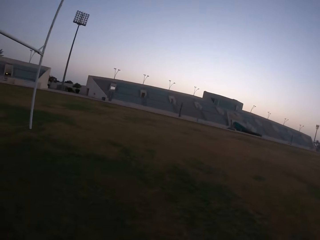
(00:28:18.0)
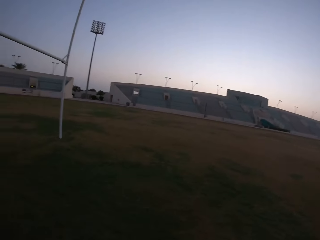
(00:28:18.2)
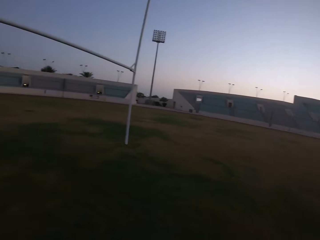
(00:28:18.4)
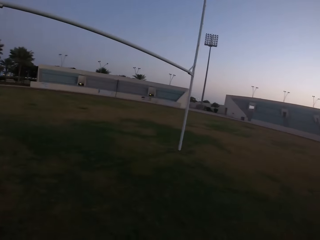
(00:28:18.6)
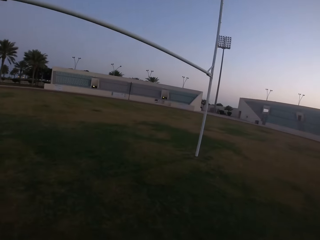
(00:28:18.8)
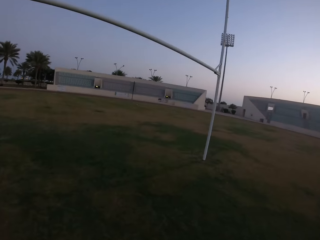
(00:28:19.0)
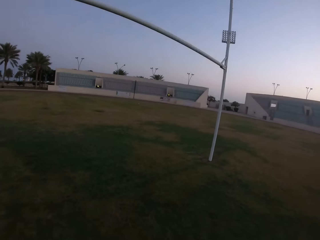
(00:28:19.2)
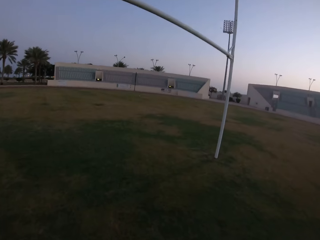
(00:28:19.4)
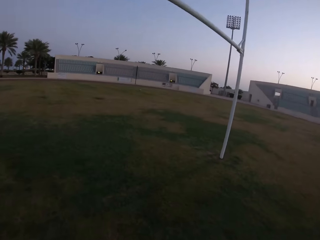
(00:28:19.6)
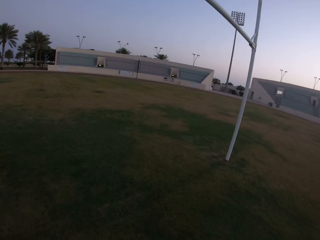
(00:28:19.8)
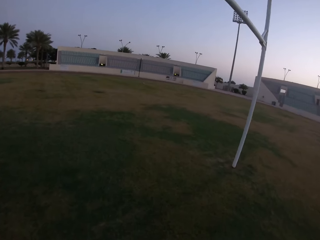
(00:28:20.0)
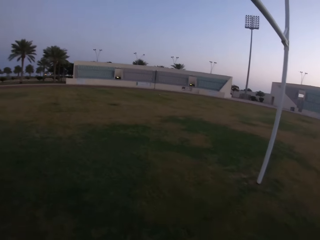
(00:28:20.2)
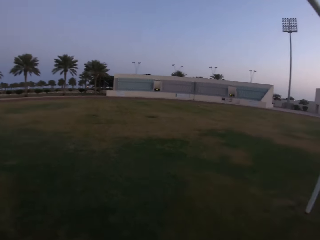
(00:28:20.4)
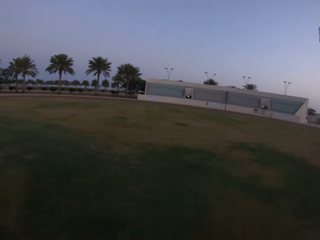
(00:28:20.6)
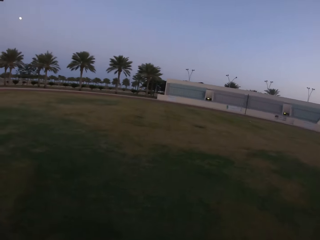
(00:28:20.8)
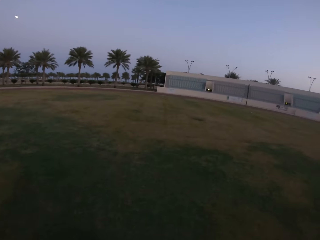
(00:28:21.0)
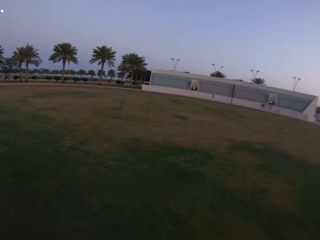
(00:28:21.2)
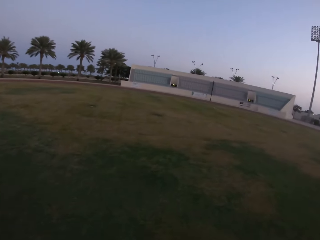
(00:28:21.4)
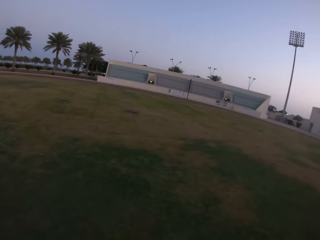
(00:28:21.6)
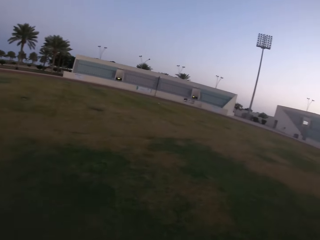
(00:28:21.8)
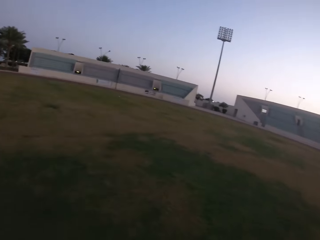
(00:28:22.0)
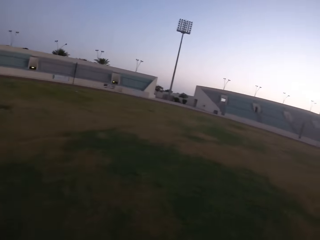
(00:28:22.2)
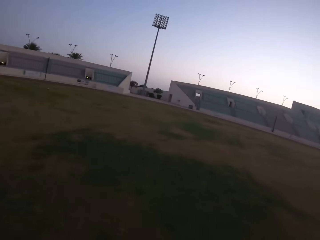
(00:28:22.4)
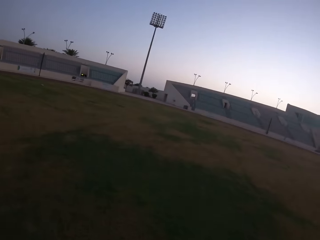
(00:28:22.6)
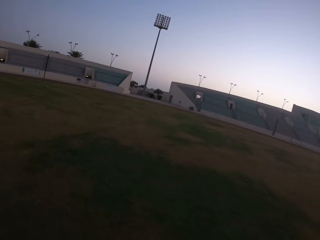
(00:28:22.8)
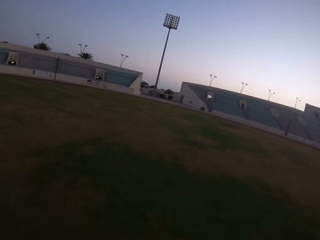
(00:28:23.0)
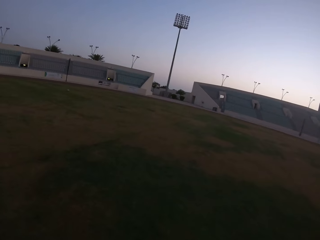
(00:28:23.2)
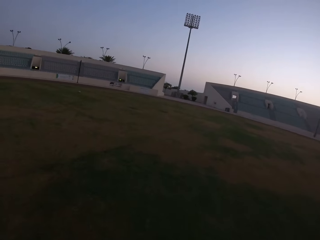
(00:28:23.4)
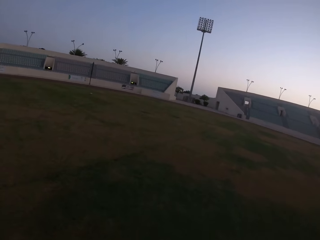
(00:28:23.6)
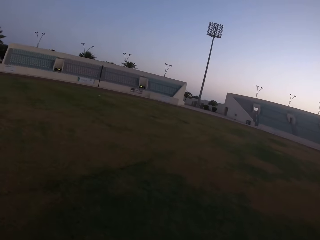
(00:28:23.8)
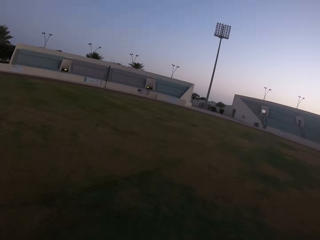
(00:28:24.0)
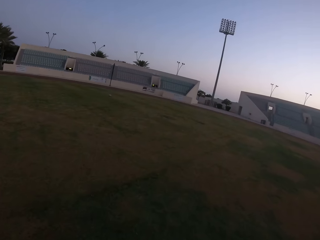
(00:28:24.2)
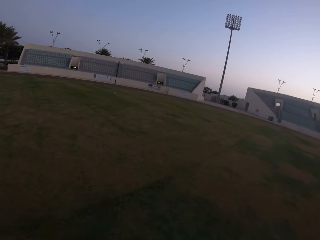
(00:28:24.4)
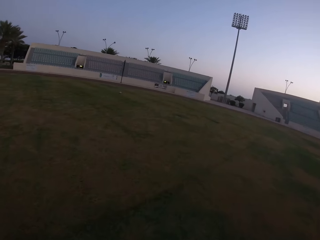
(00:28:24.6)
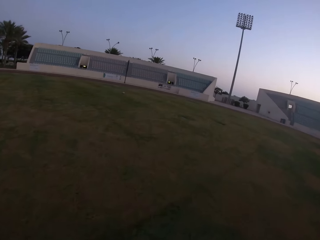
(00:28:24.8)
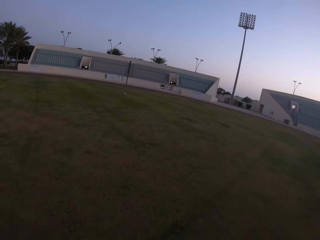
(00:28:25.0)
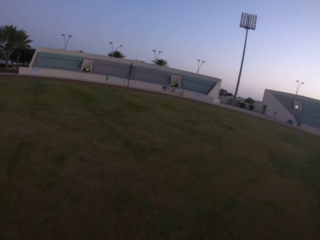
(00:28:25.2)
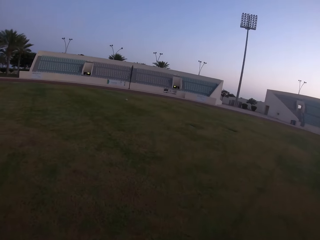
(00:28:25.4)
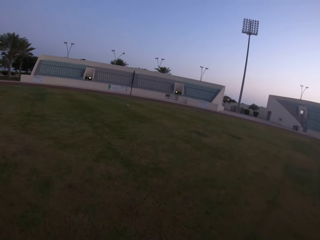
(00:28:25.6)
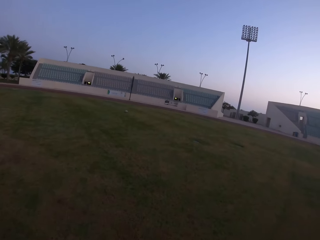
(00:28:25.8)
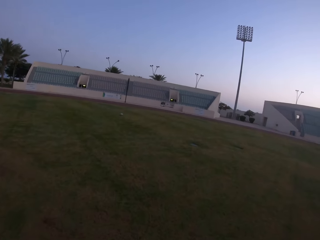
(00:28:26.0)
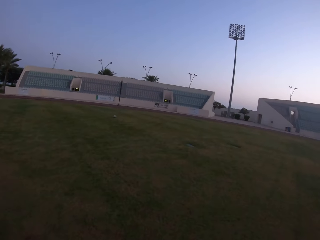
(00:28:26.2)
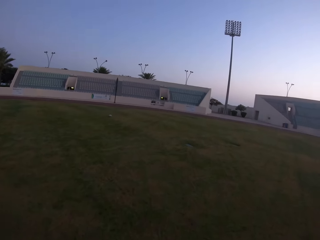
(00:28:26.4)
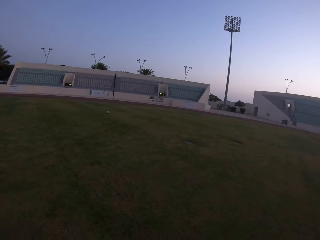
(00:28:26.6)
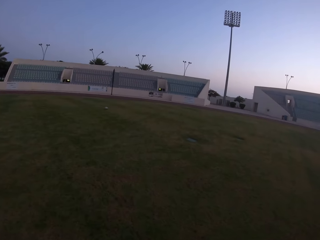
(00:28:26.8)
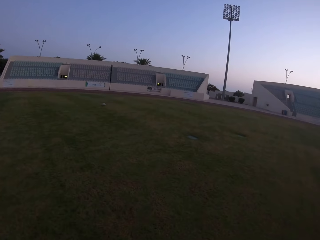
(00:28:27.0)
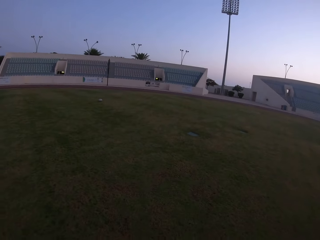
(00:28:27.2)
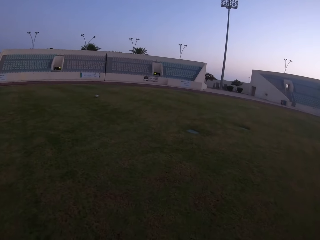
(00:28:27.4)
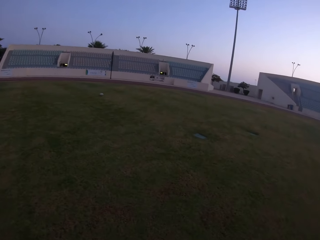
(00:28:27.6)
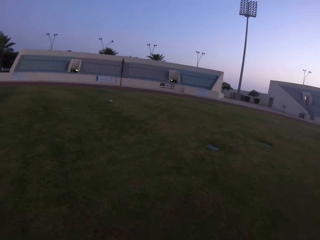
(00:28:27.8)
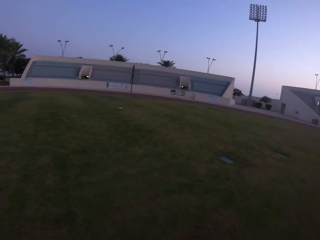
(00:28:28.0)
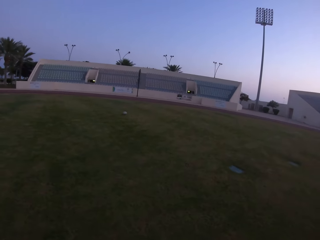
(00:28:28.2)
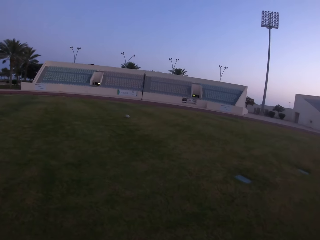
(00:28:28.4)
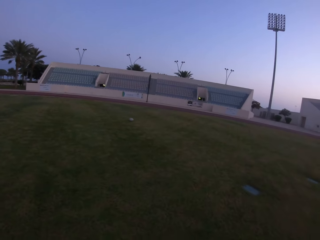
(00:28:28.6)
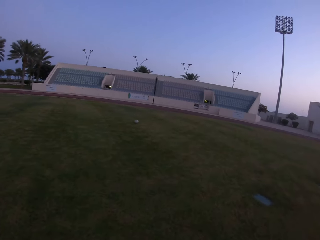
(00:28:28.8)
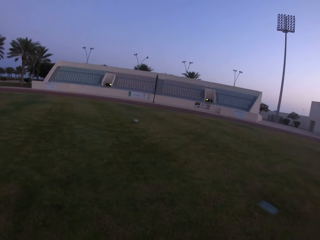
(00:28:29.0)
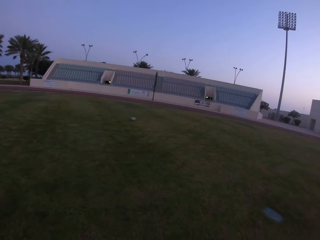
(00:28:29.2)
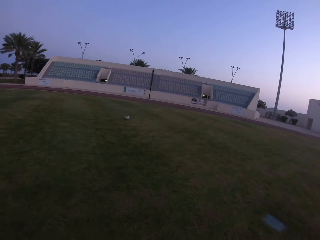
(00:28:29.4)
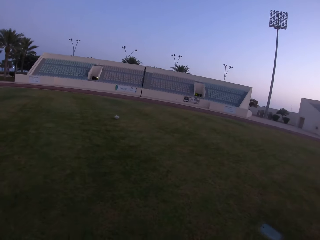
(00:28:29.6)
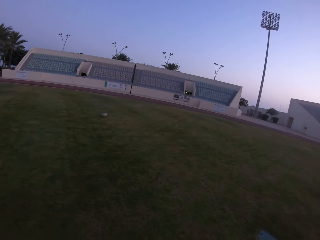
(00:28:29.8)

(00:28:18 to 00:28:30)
The camera wearer looks around. They walk in the field.

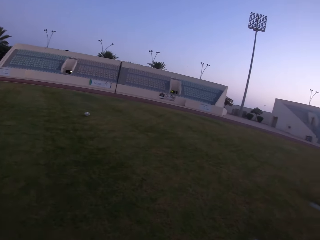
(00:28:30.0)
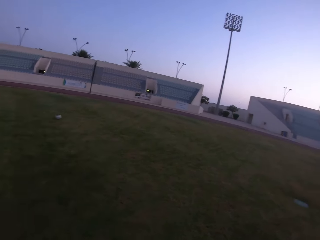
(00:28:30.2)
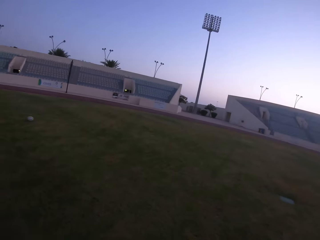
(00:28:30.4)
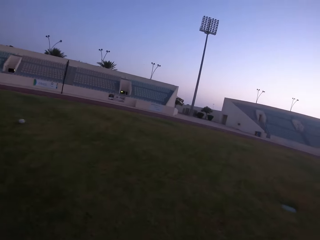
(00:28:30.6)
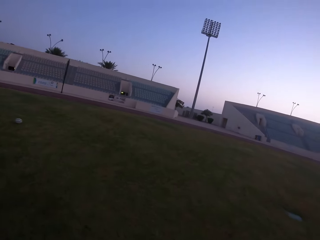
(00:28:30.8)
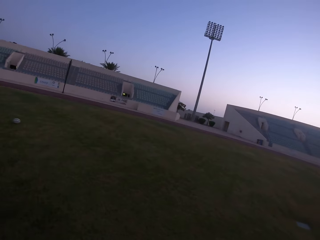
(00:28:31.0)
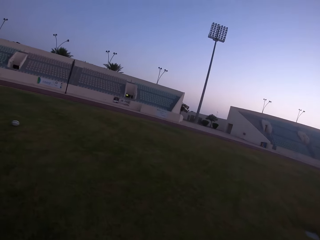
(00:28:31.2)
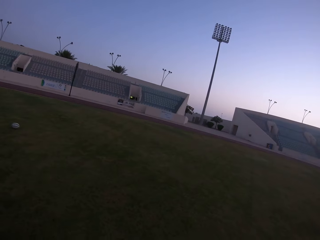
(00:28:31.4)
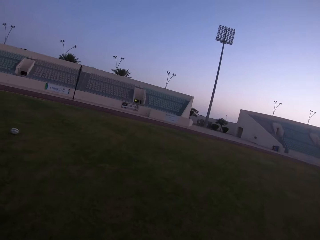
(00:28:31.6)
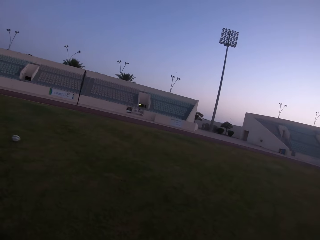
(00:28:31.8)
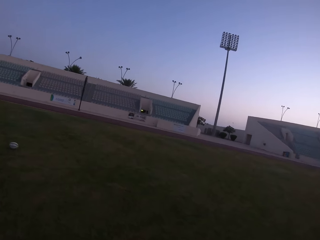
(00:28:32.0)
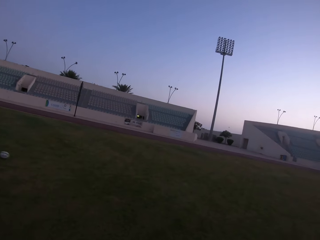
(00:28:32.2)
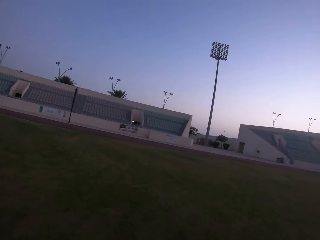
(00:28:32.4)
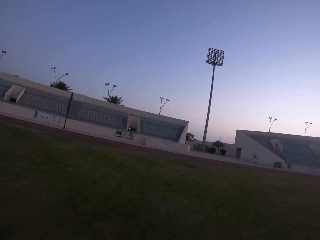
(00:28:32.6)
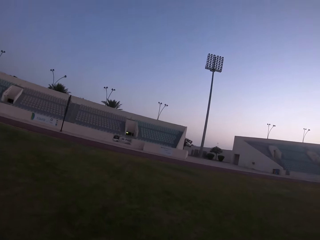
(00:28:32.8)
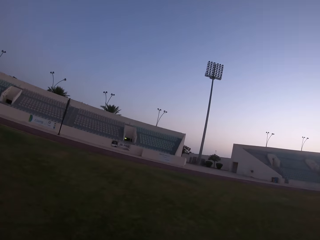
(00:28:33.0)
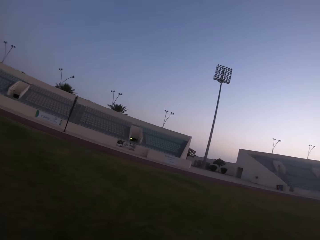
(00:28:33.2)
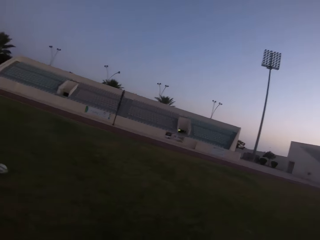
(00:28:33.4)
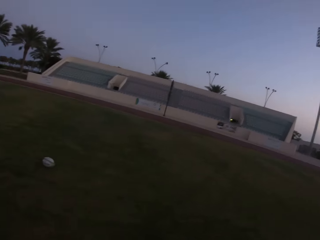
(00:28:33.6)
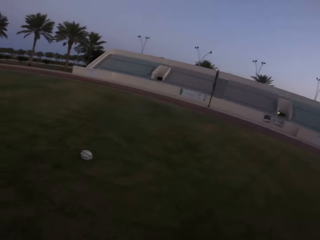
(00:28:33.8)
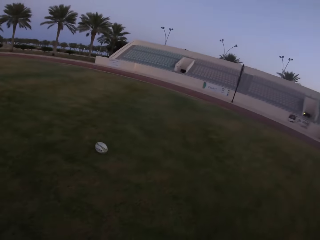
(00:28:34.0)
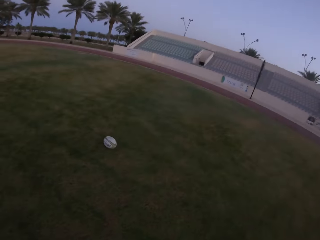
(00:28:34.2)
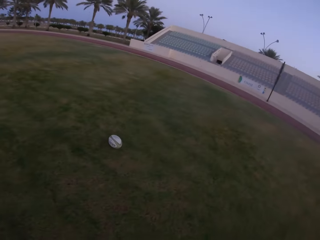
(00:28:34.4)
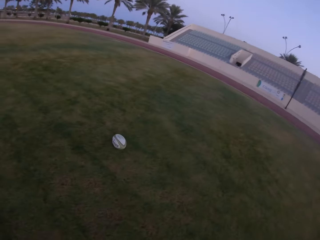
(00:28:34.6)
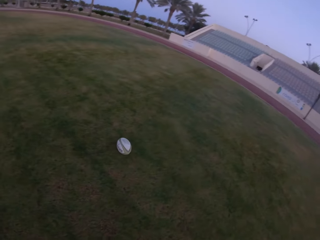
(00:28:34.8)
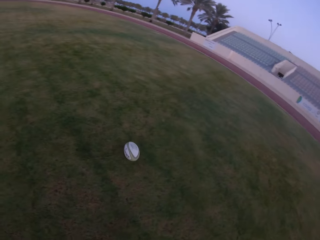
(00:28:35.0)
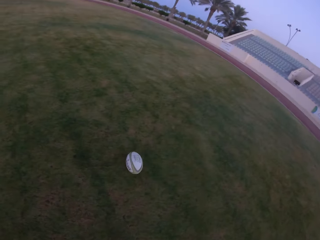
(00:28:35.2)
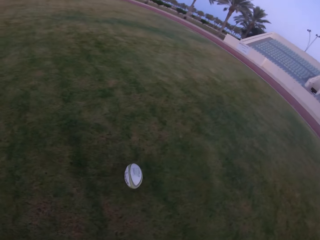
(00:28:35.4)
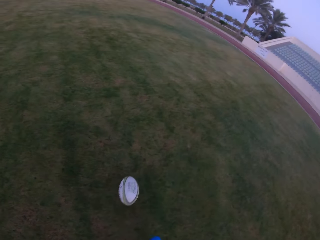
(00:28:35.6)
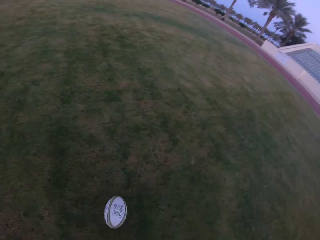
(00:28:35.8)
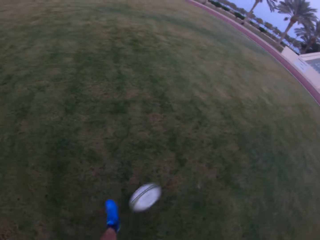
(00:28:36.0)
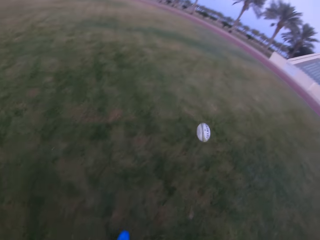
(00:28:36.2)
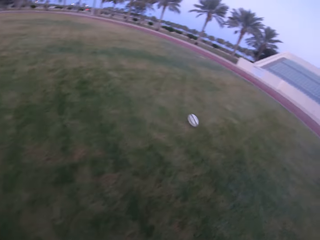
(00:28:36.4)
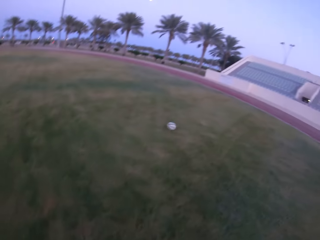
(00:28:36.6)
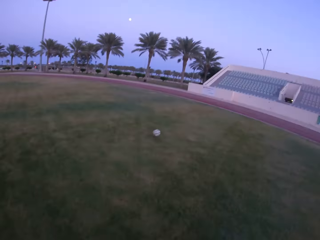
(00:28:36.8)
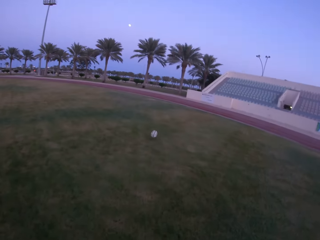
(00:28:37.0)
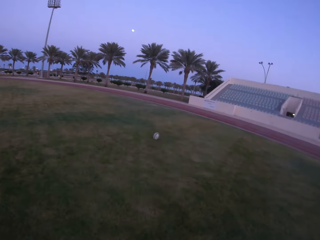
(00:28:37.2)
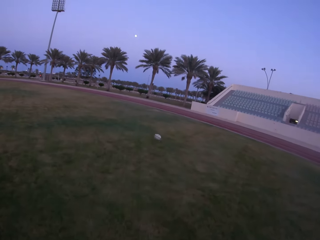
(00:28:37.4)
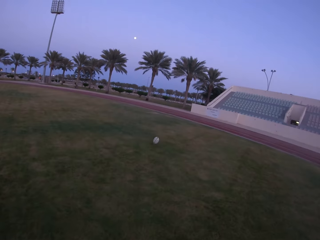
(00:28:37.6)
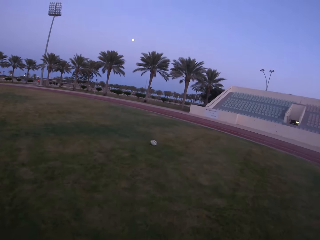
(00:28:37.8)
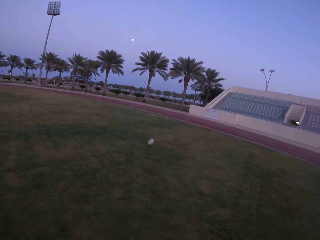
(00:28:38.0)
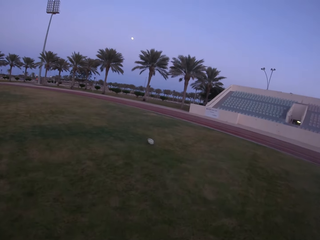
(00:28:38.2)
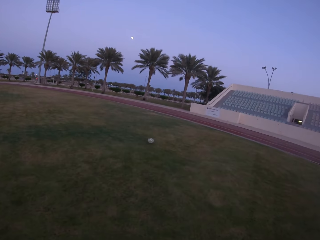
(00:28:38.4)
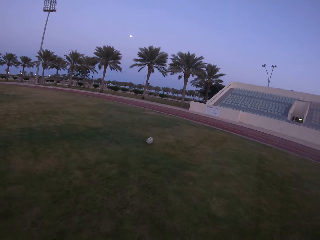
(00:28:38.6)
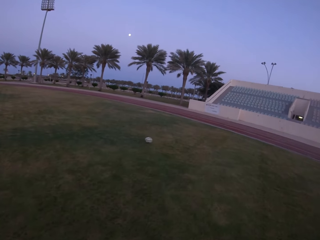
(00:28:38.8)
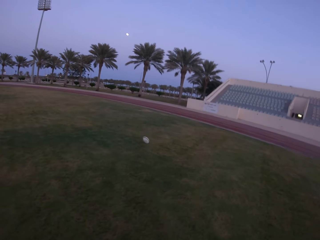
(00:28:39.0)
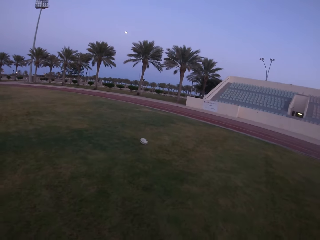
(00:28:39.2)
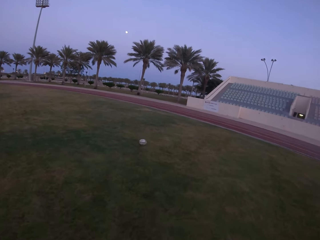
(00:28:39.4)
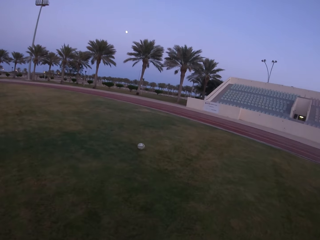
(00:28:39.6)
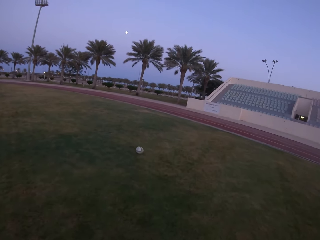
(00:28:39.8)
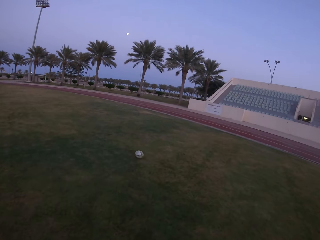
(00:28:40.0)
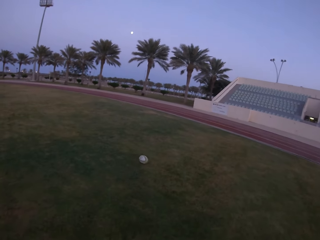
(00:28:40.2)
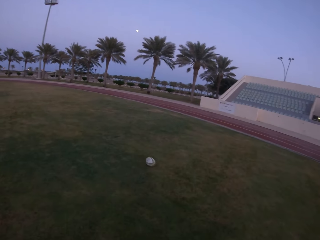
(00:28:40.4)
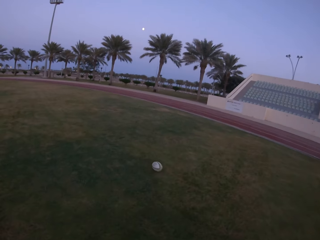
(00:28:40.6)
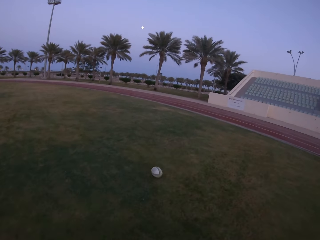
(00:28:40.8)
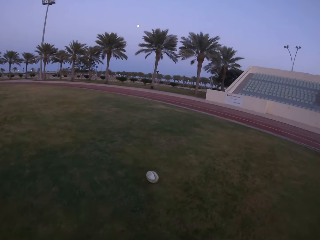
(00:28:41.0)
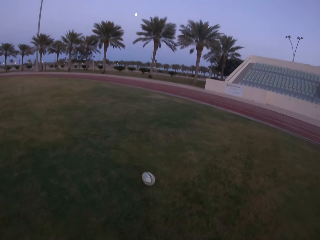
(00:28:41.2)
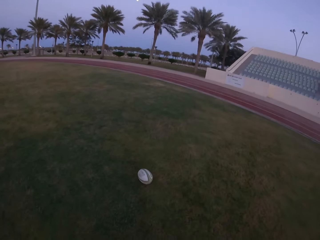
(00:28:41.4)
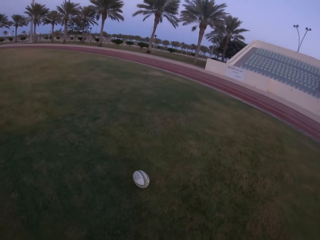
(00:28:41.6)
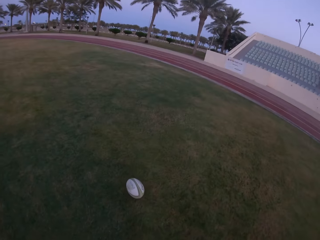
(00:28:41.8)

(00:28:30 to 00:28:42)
The camera wearer kicks the ball. They walk towards the ball in the field.
